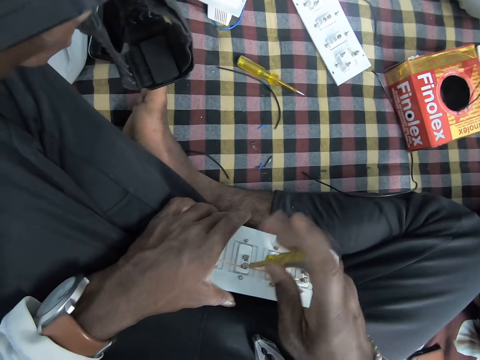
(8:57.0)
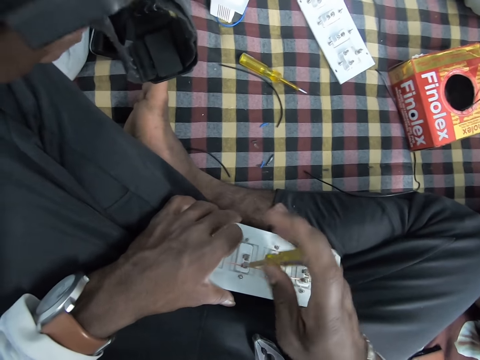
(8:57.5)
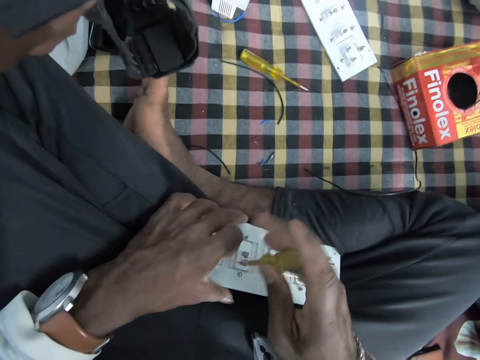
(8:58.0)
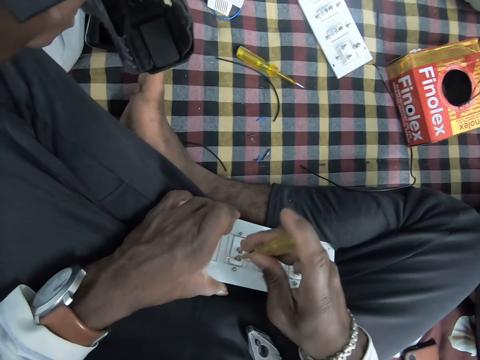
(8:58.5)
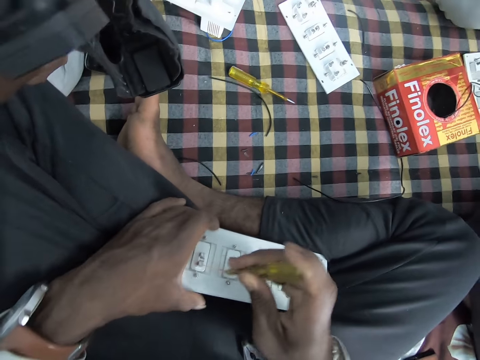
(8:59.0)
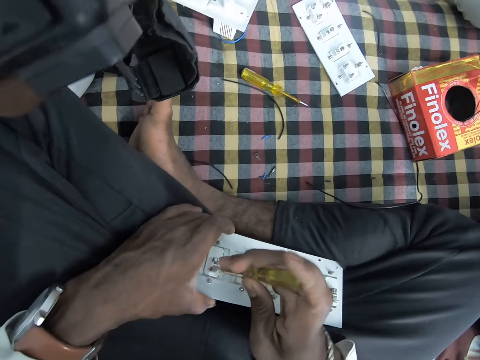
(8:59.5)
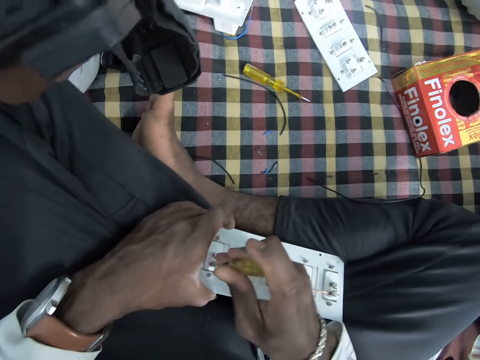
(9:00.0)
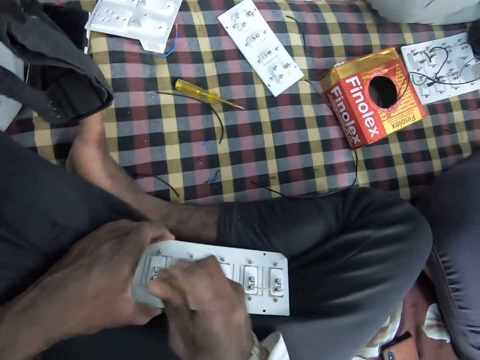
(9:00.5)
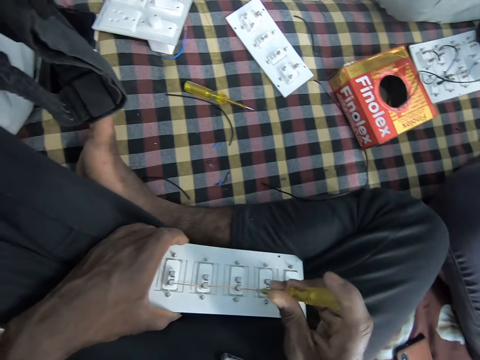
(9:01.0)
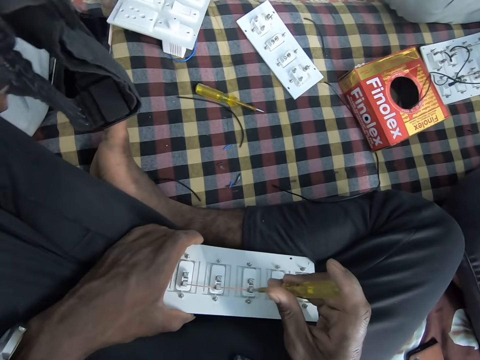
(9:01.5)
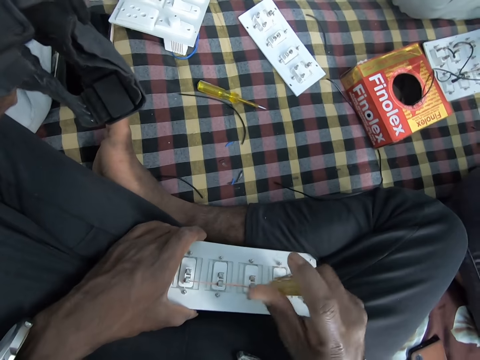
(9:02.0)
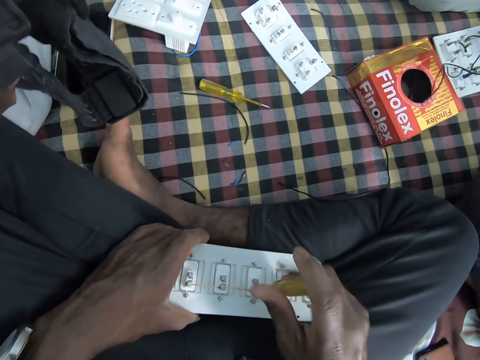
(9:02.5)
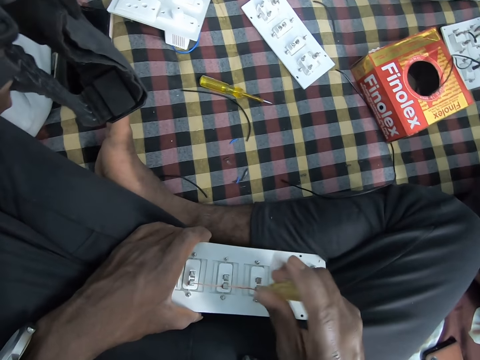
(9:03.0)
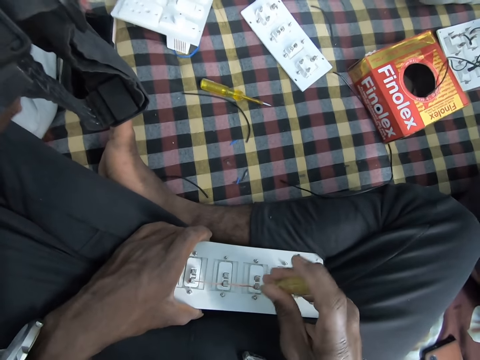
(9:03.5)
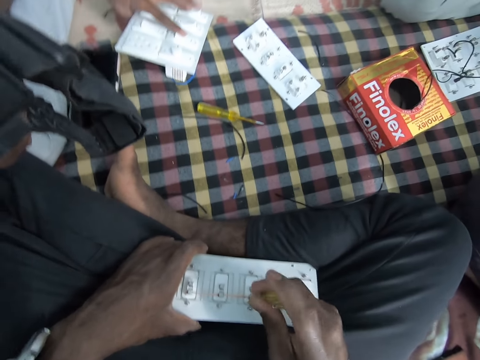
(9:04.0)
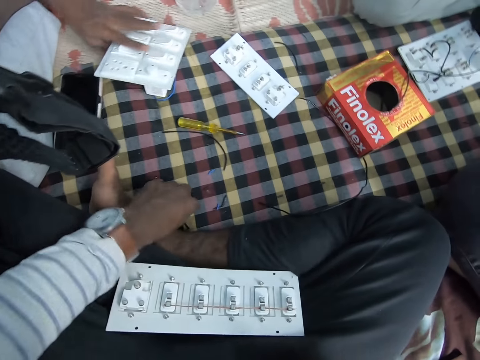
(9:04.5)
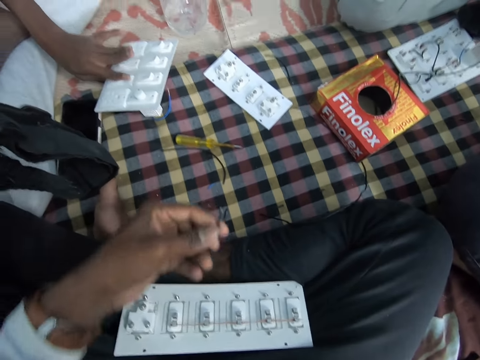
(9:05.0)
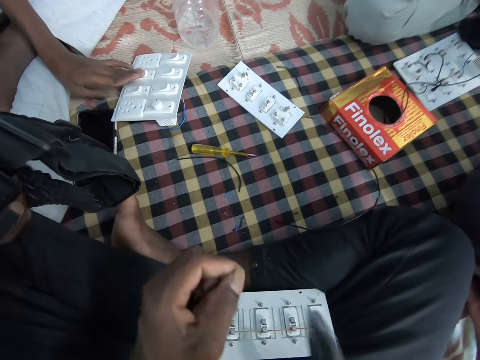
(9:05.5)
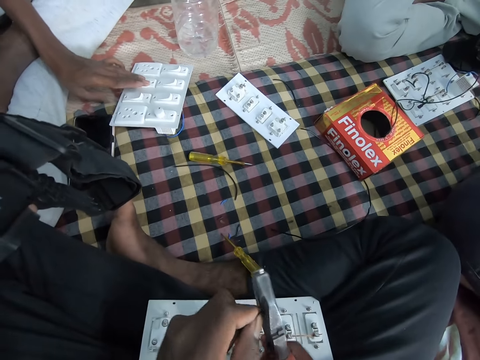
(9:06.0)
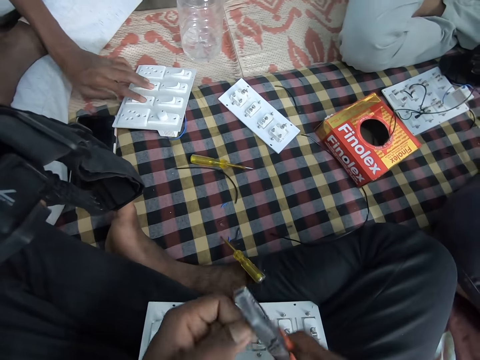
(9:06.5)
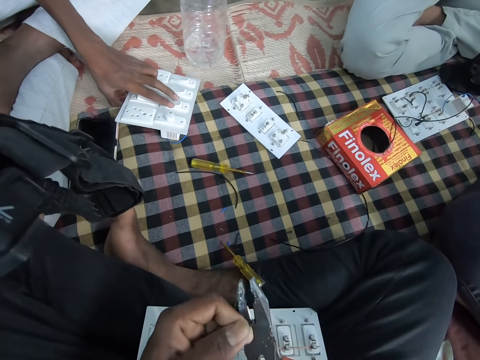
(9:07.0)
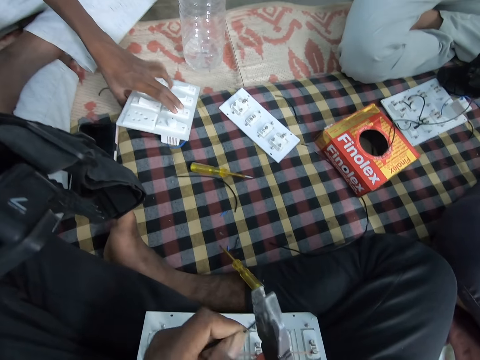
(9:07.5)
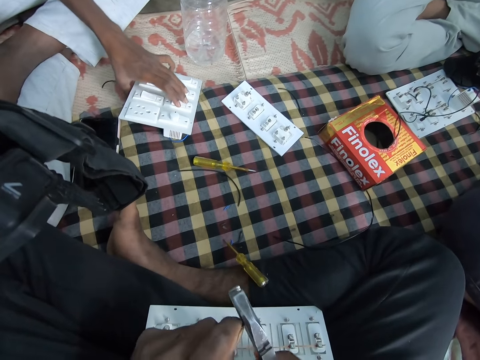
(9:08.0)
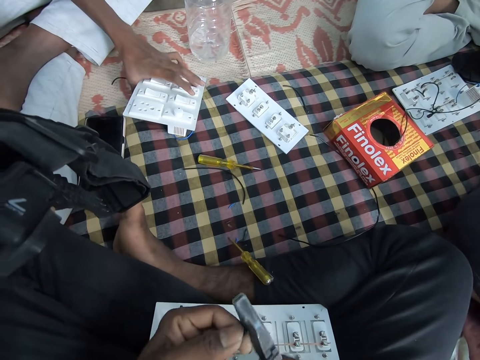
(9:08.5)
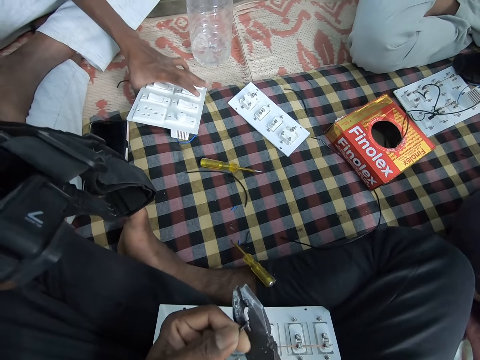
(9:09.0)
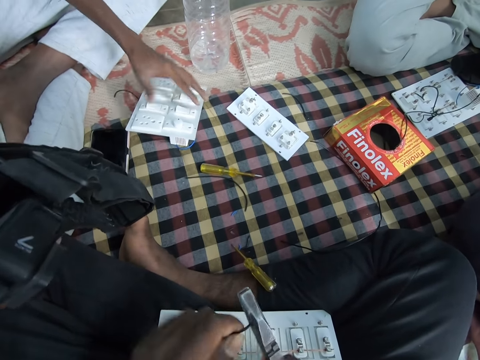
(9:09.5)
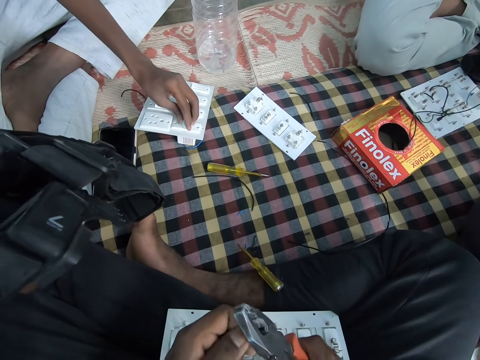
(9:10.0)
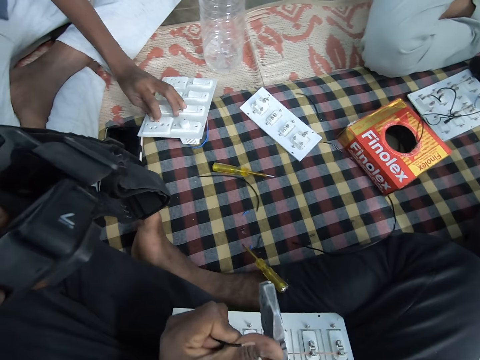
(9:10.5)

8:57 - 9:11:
A man switches the sockets on the electric circuit board with his left hand. The camera wearer picks up the plier from his lap with his right hand. He picks up the wire from the bed with his left hand. He drops the screwdriver in his right hand on the bed. He cuts the wire in his left hand with the plier in his right hand. He removes a wire conductor with the pliers. The man dials switches on the motherboard.

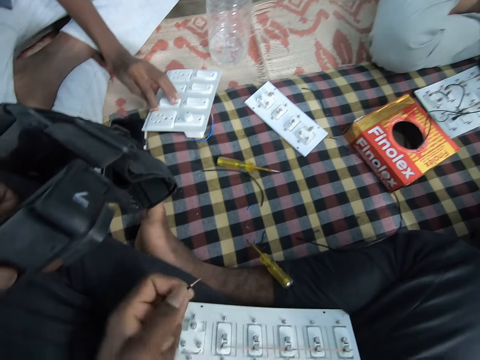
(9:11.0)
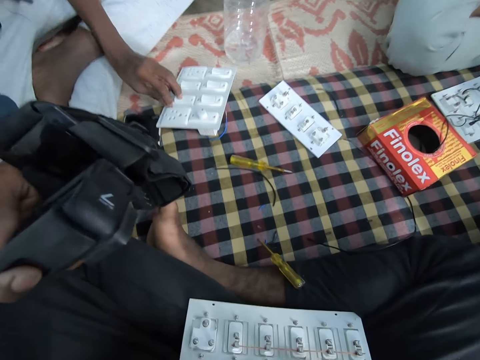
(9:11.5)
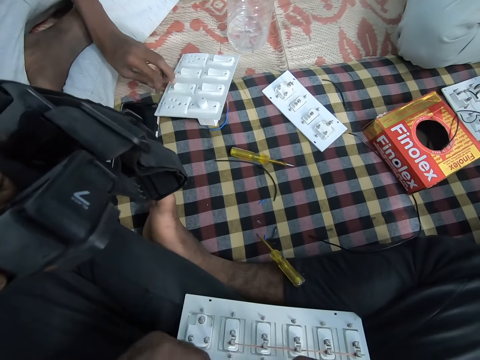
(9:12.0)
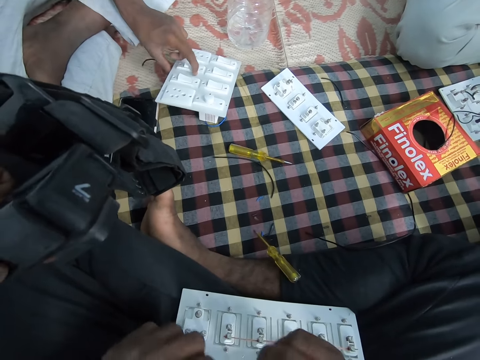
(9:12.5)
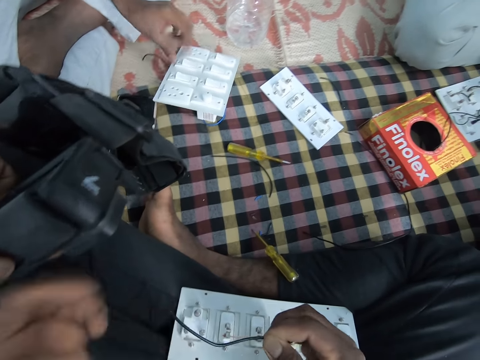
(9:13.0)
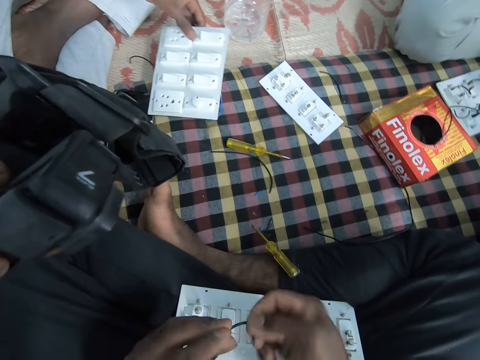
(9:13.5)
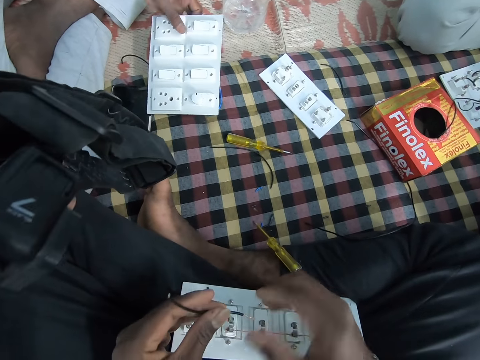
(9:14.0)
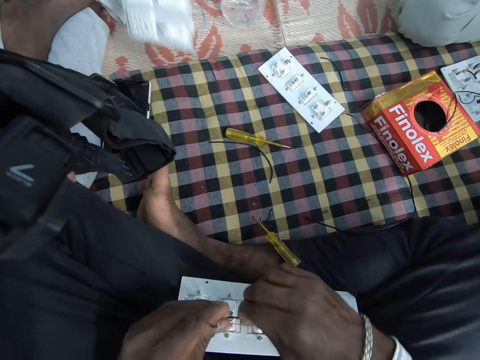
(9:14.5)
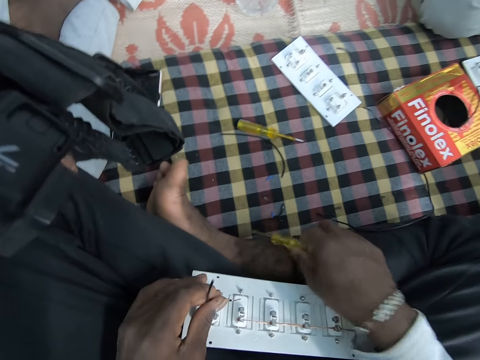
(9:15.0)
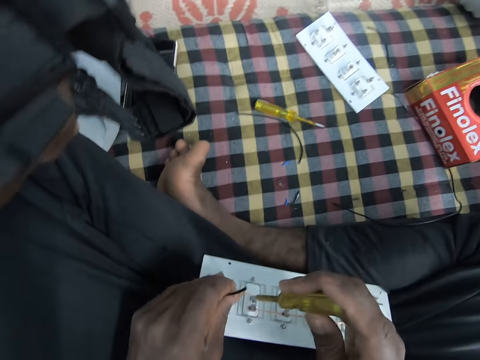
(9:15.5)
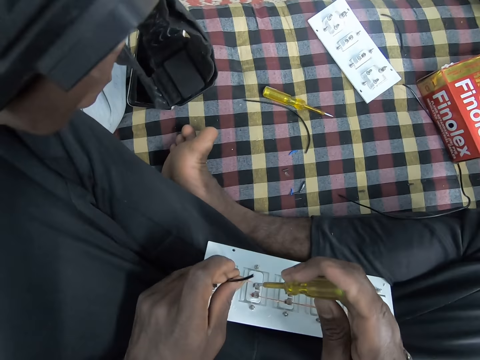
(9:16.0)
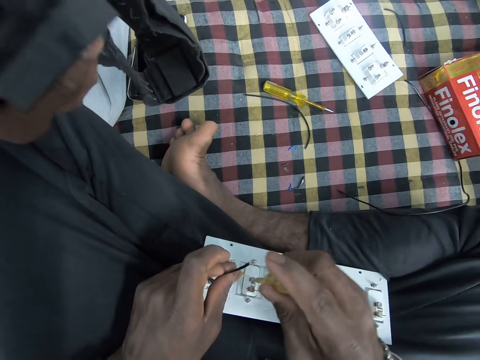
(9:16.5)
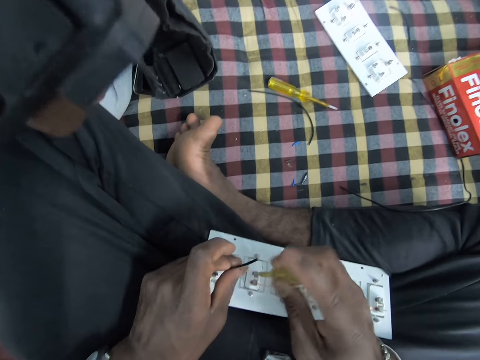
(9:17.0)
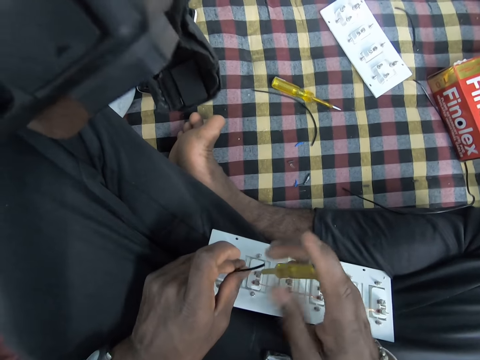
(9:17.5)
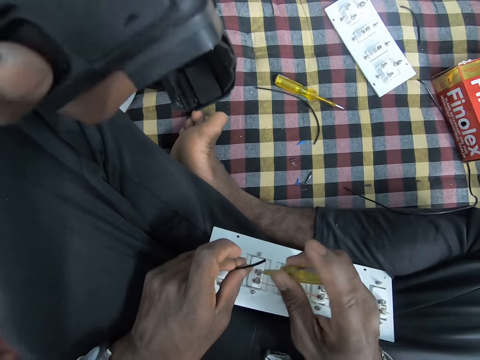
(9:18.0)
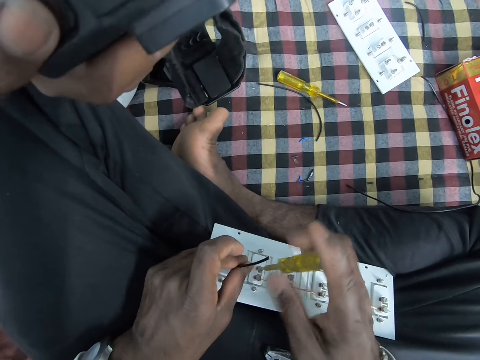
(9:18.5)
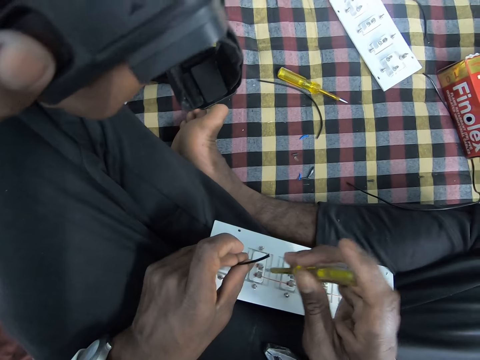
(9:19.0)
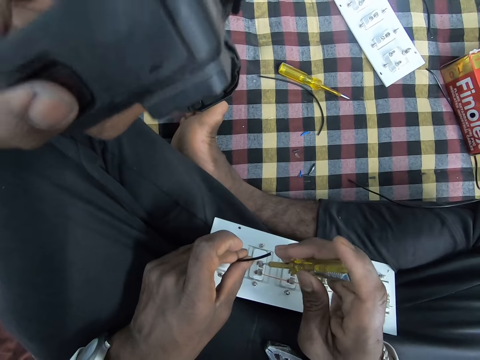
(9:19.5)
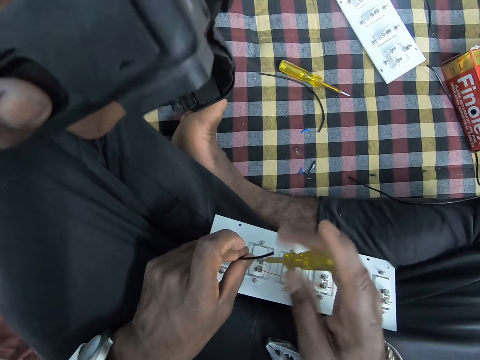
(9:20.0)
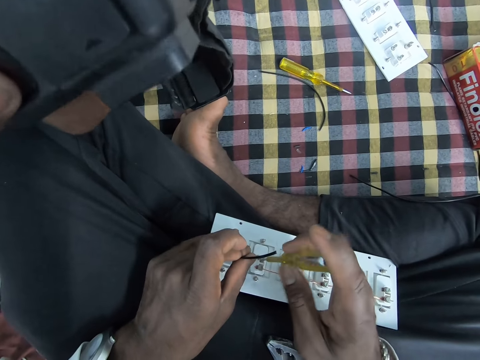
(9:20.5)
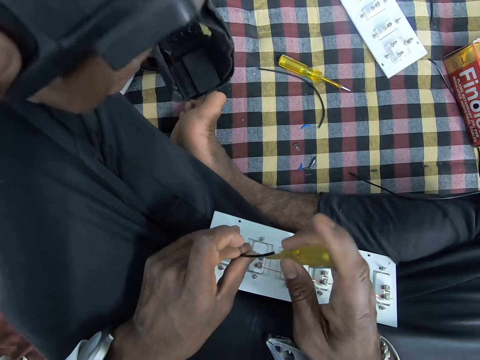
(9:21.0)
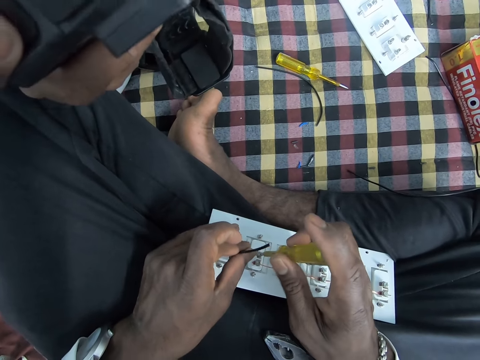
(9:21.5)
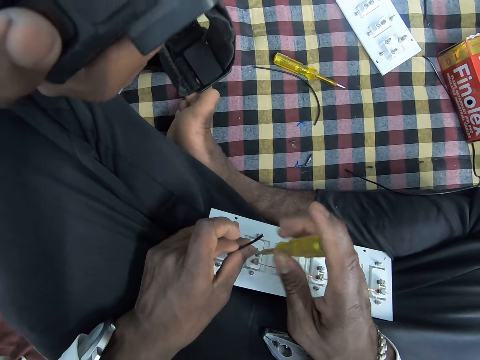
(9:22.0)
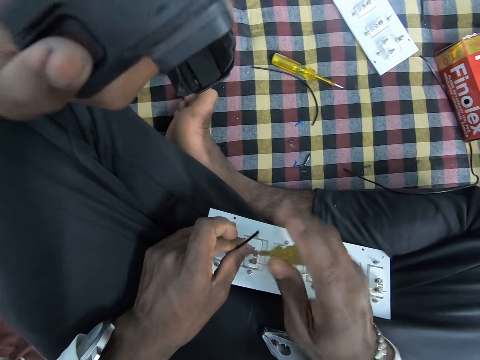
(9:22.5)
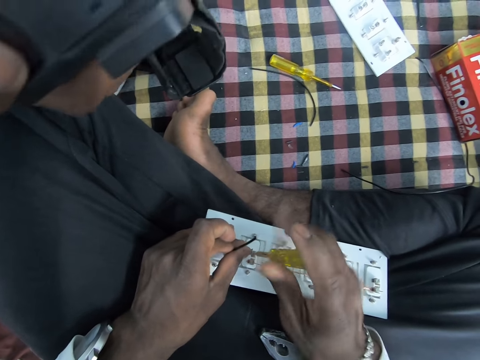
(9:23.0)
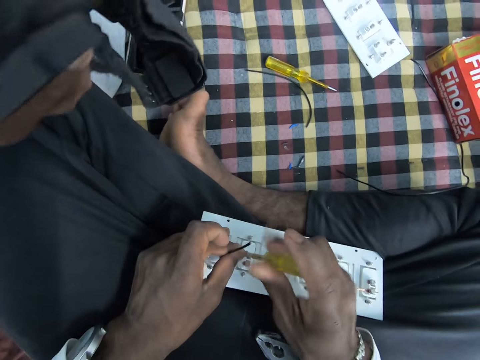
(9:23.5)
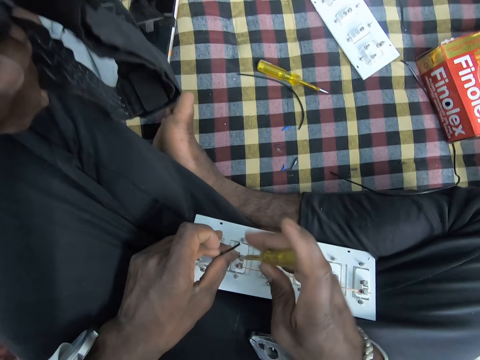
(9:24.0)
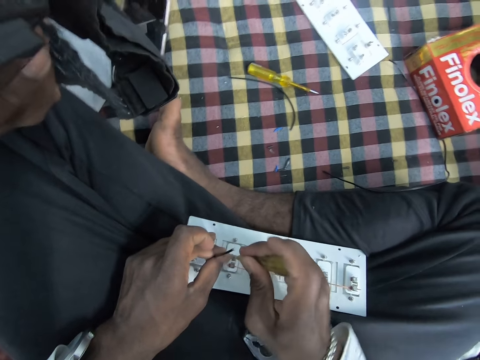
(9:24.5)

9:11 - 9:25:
The camera wearer drops the plier on his lap with his right hand. He holds the wire with both hands. He twists the tip of the wire with his hands. He picks up the screwdriver from his leg with his right hand. He holds the screwdriver. He tightens a screw of the extension board on his lap with the screwdriver in his right hand. He loosens the screw. He puts a cable under the screw. He holds the screw. He tightens the screw.
